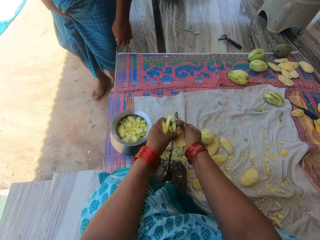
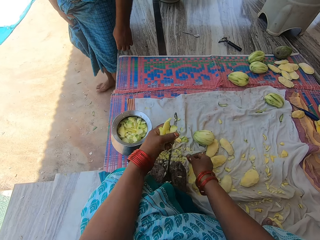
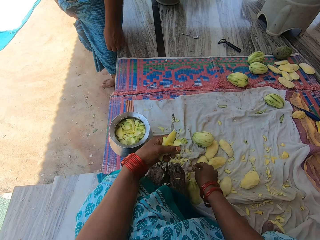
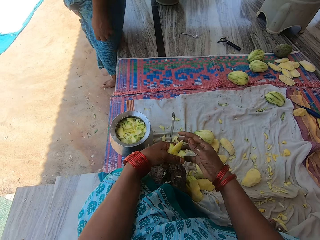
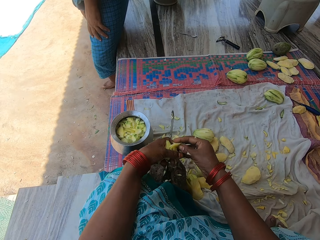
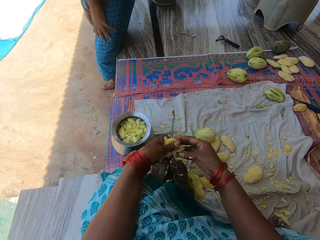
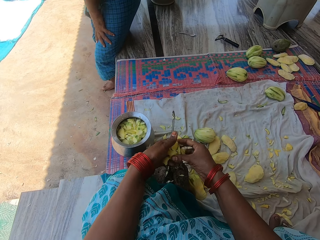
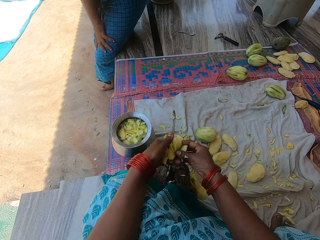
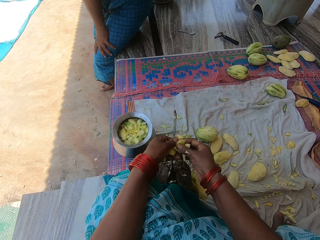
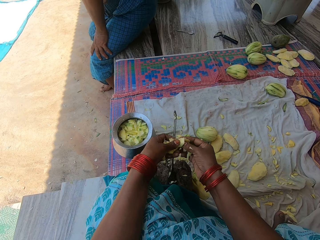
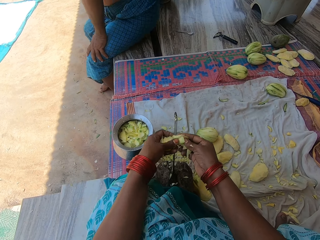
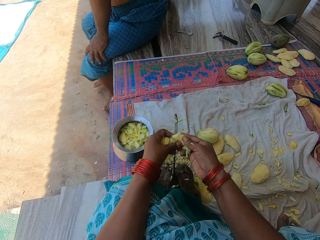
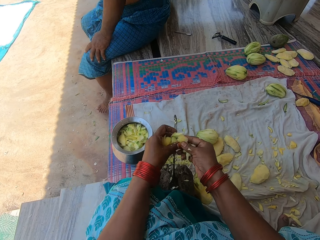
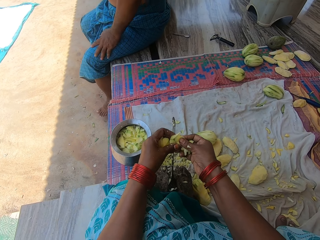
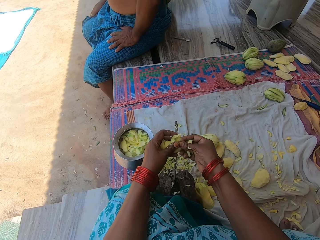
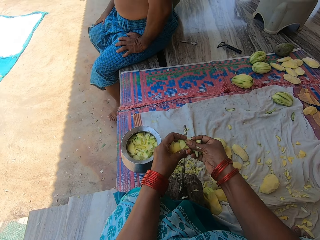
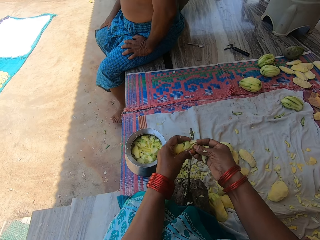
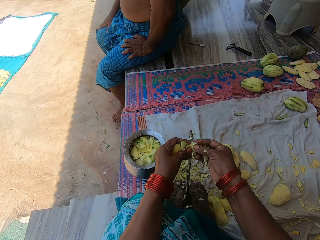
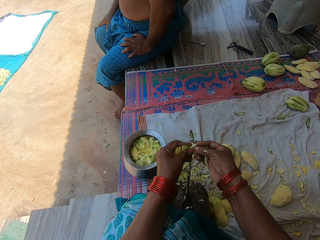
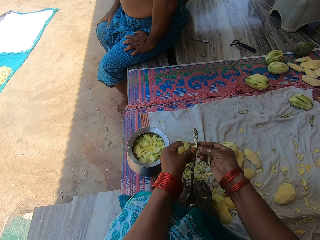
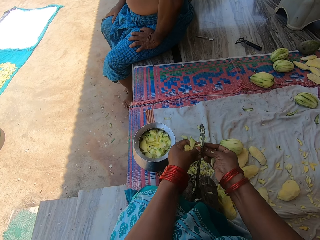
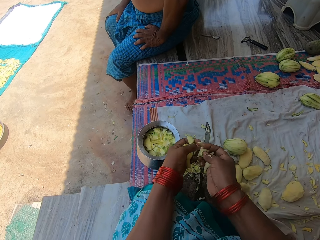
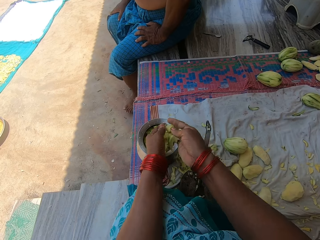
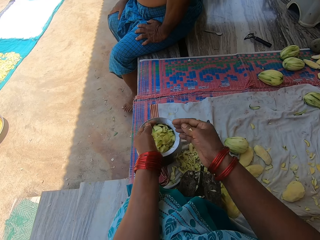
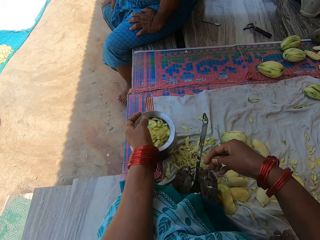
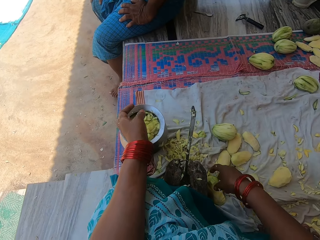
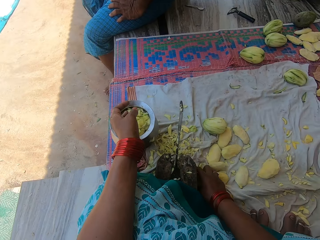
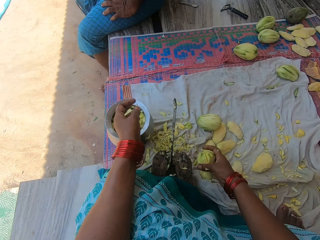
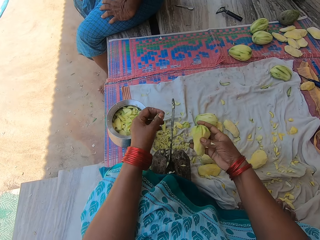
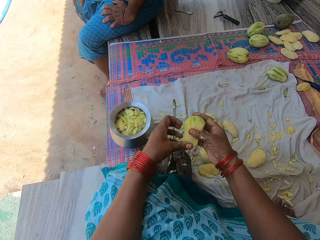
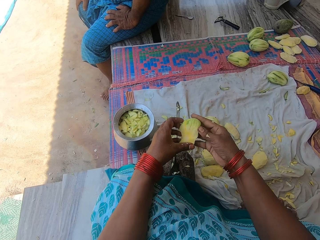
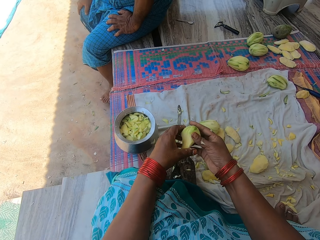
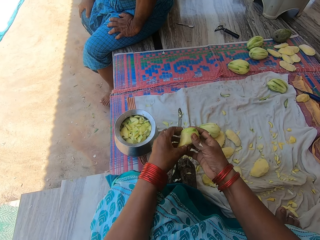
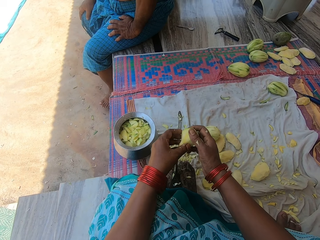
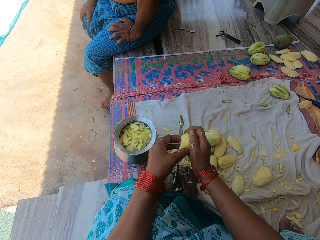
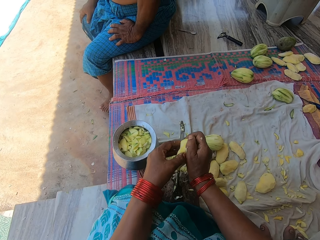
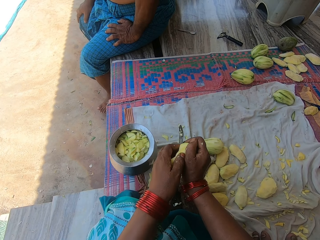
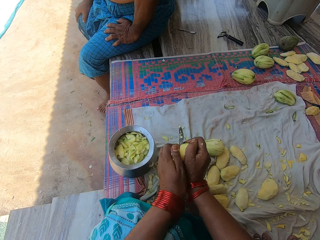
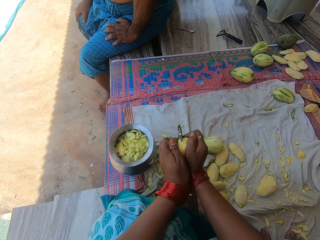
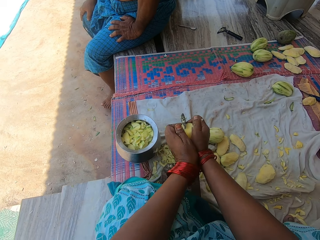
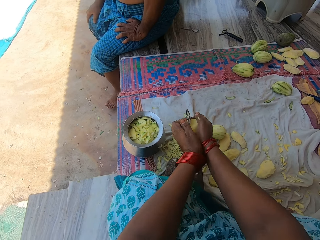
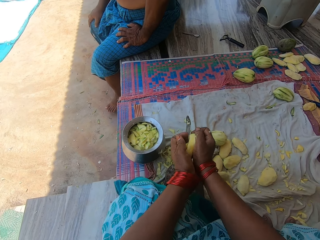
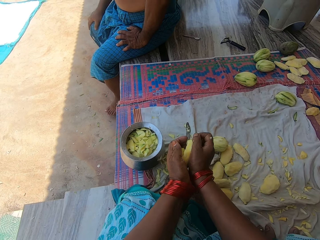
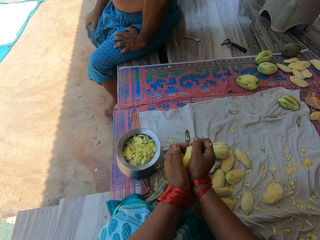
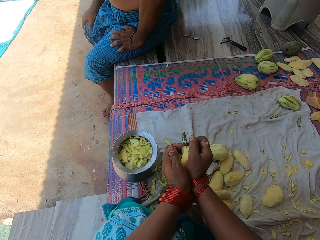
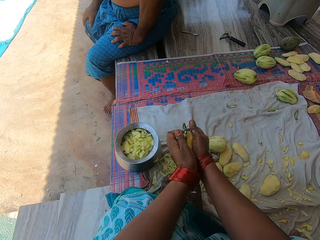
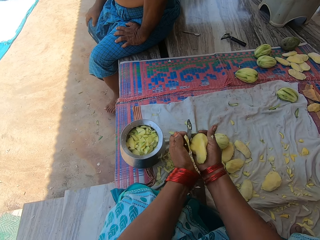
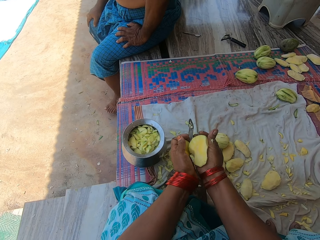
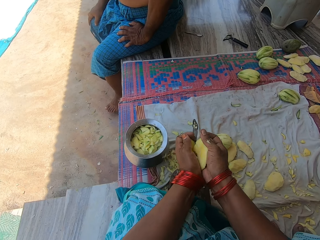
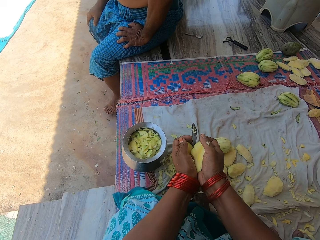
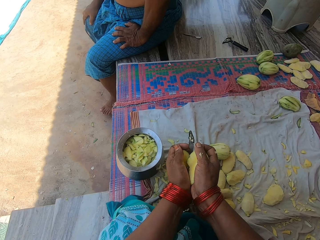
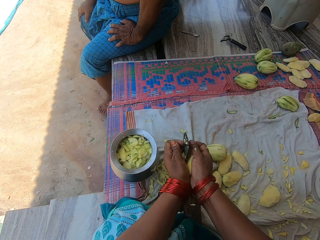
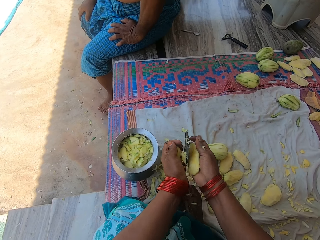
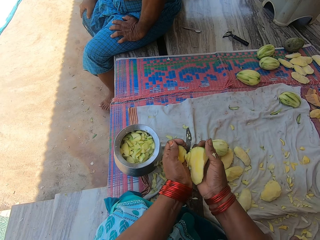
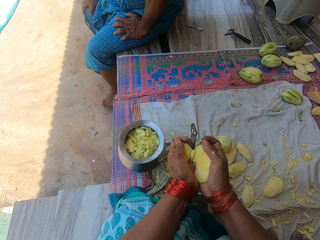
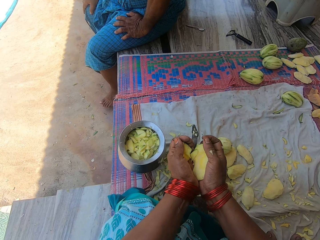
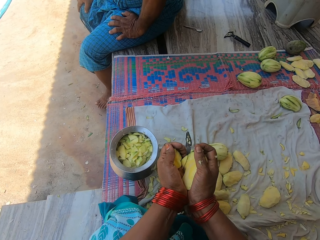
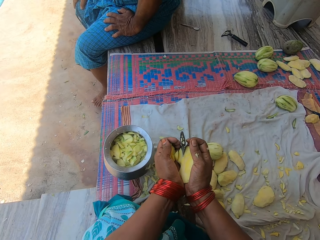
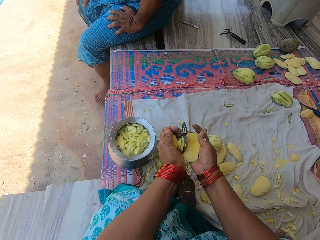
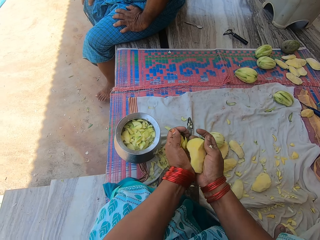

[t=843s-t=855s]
The camera wearer cuts a mango with a knife. They drop the mango on the mat. A man sits on the floor of the balcony. The camera wearer pours the chopped mangoes in the pot. They pick up the mango on the mat. They chop the mango with the knife on the knife stand. They cut the mango with the knife. They cut it again.

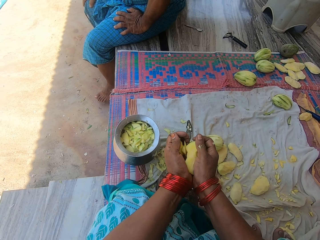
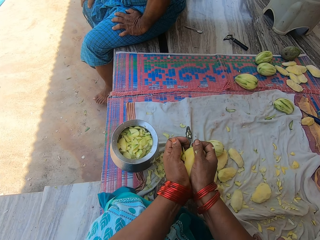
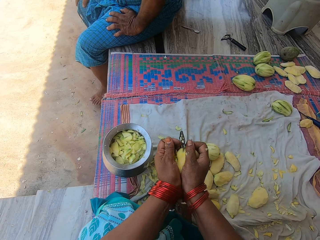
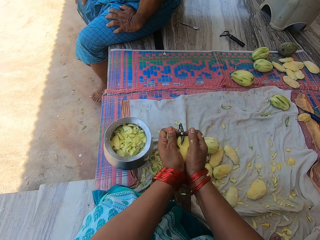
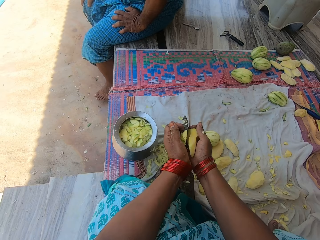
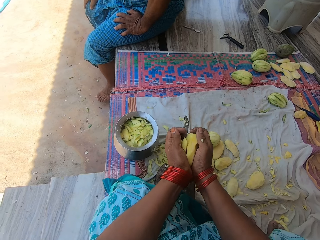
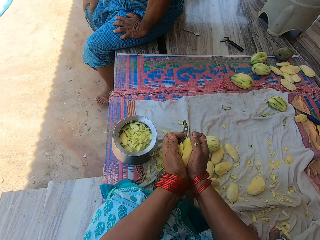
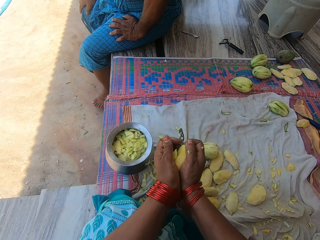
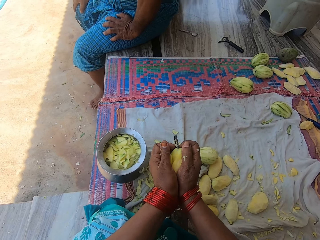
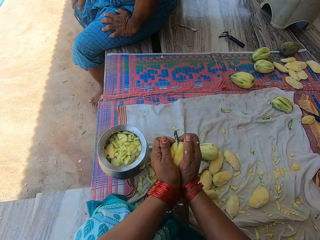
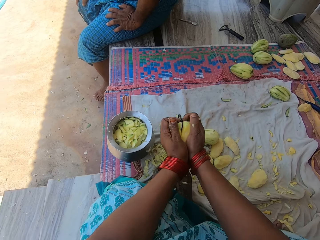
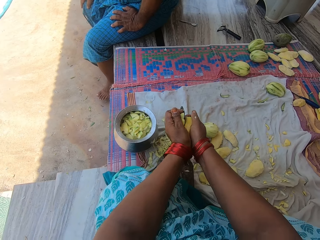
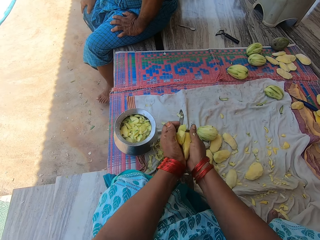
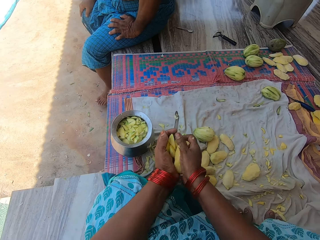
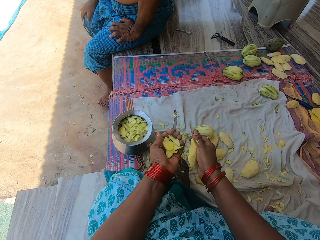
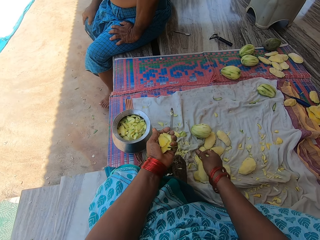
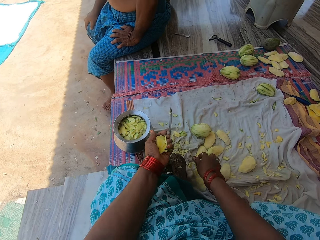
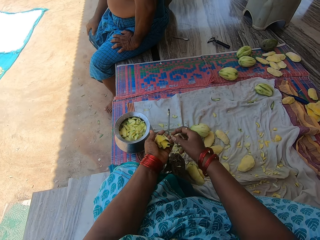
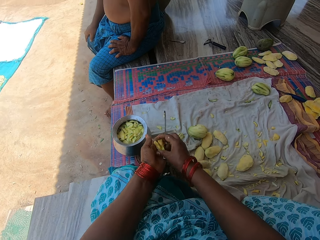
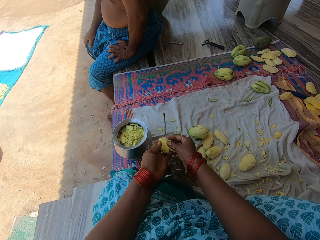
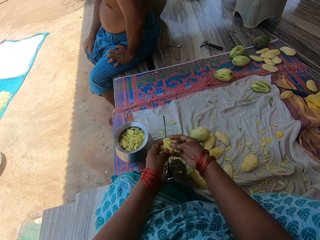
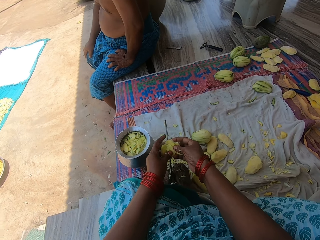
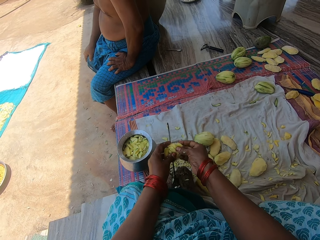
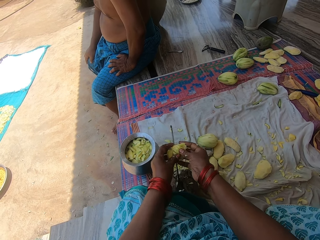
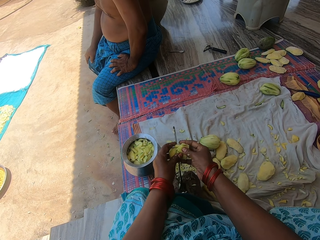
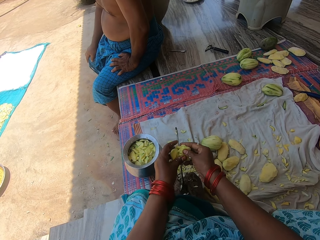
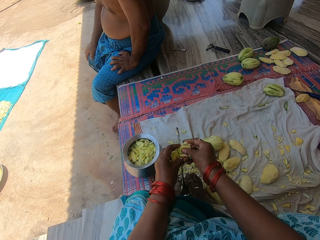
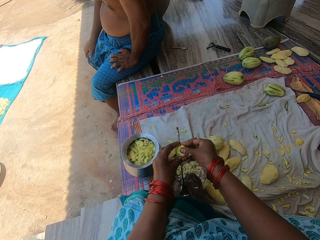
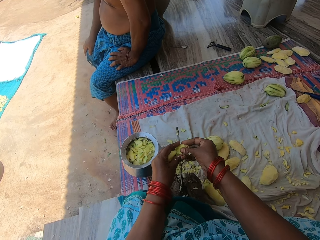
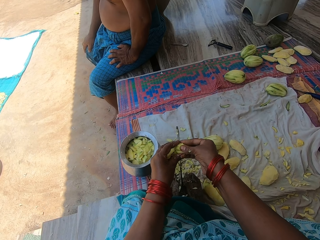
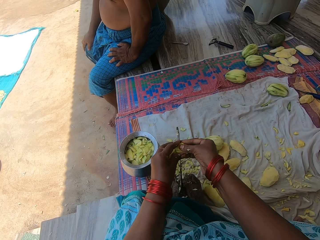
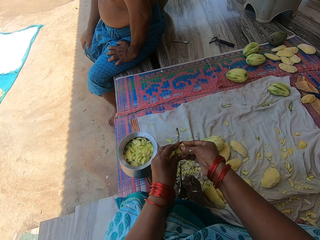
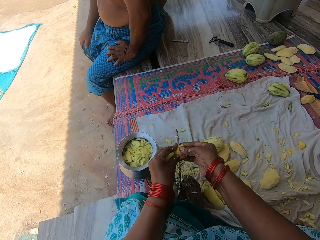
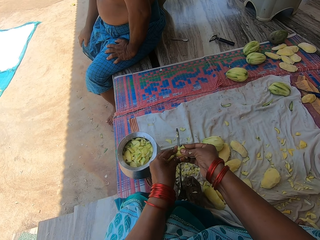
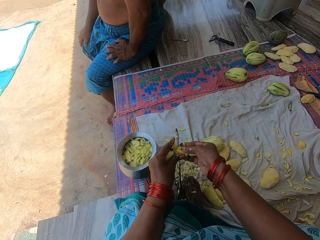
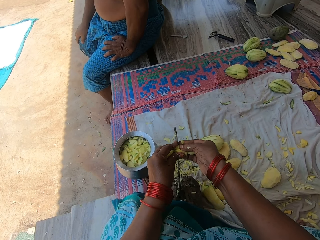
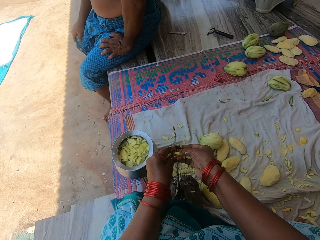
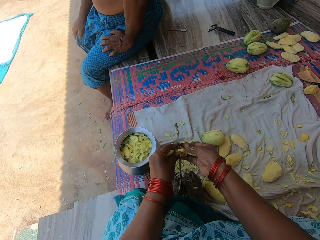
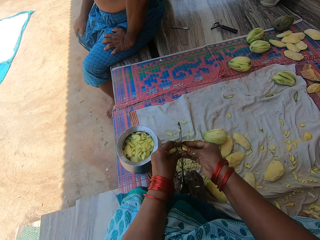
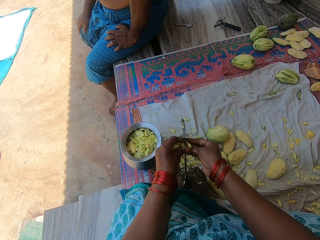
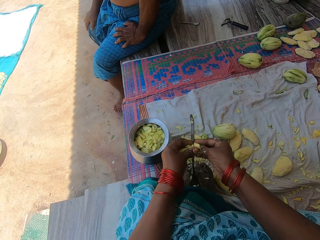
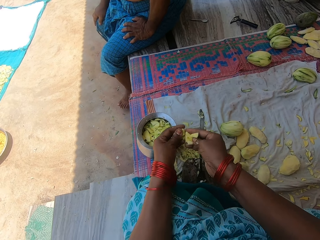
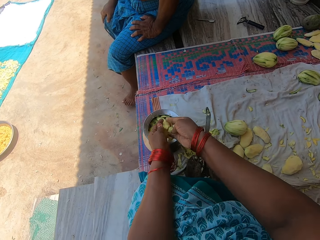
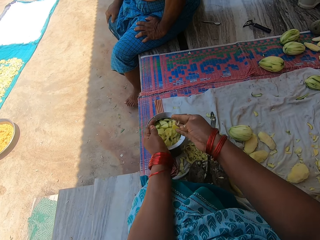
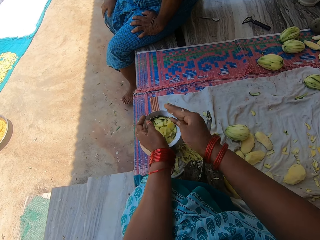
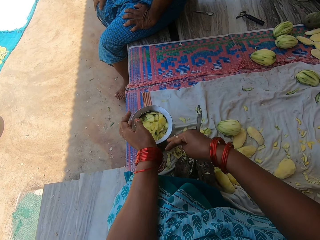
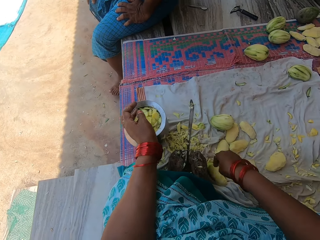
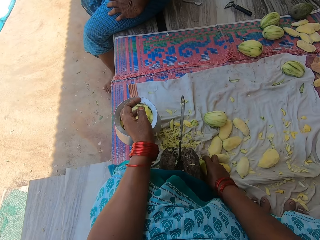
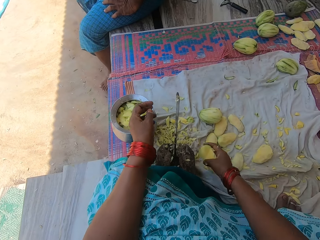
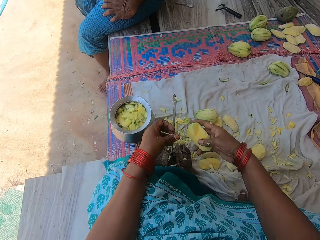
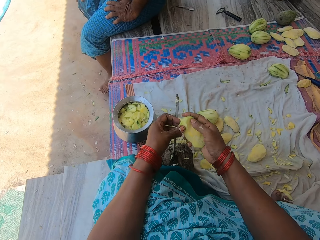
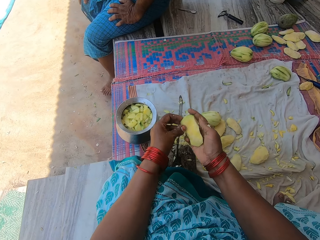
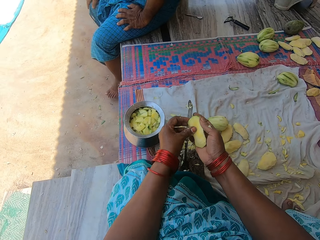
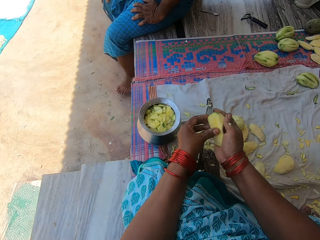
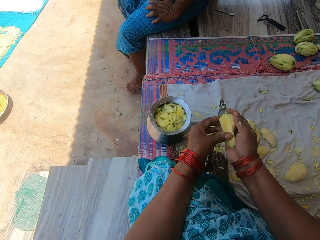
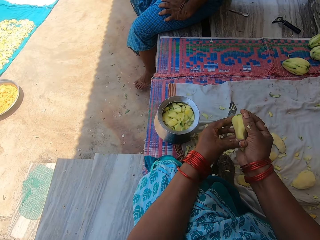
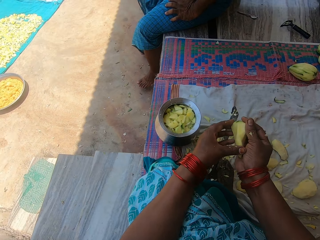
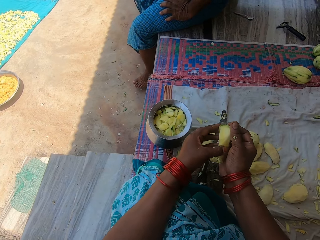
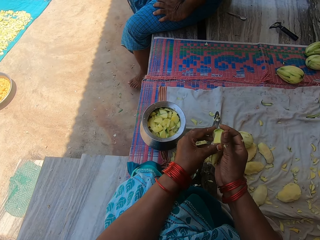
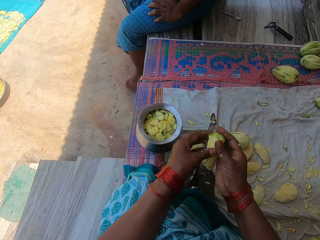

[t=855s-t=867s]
The camera wearer cuts a mango with a knife. They cut it again. They drop the mango on the mat. They cut the chopped mangoes with the knife on the stand. They pour the chopped mangoes in the pot. They pick up the mango on the mat. They chop the mango with the knife on the knife stand.
